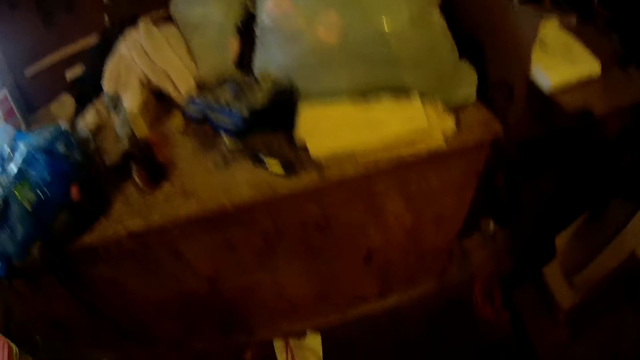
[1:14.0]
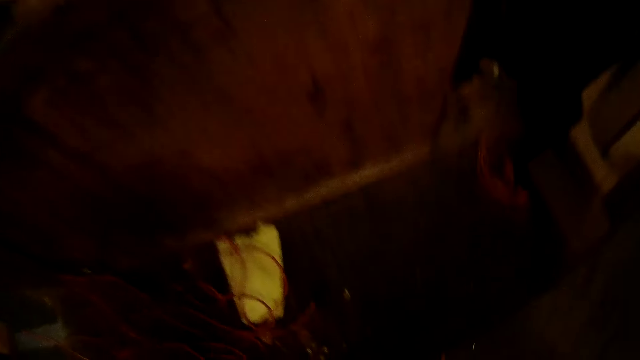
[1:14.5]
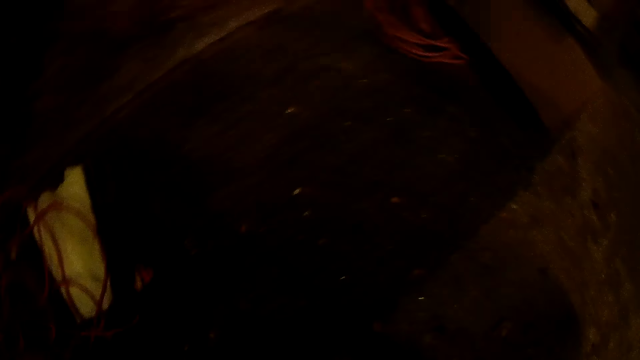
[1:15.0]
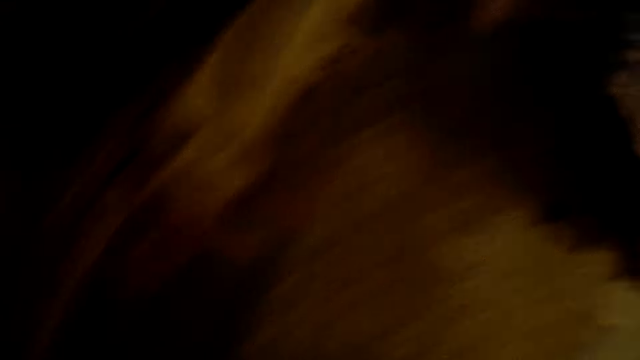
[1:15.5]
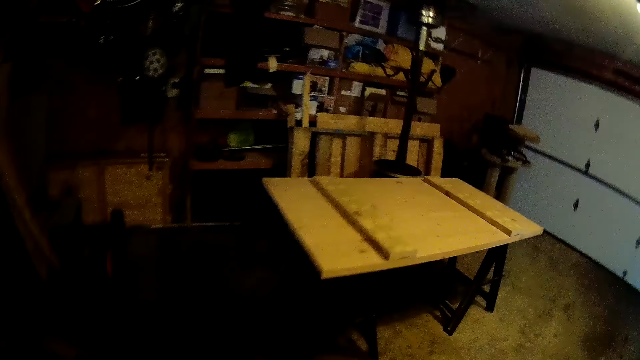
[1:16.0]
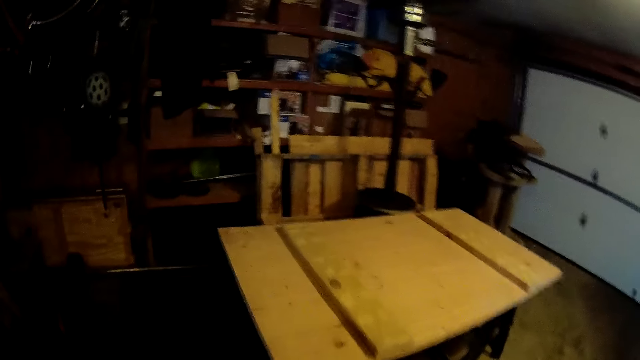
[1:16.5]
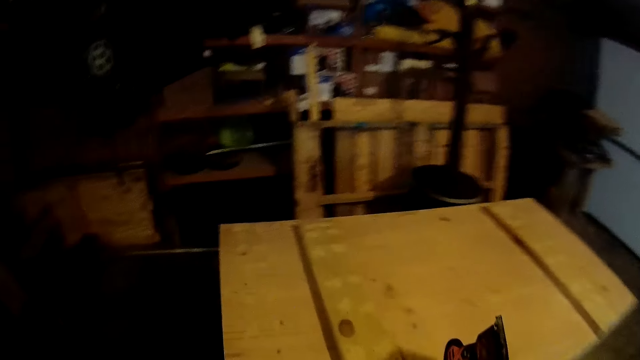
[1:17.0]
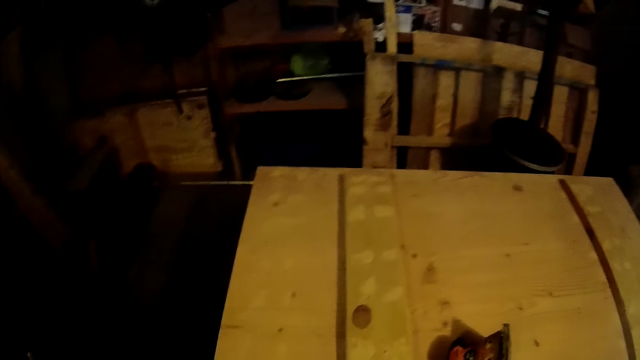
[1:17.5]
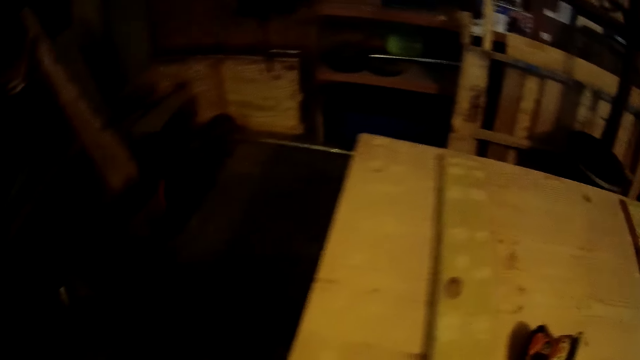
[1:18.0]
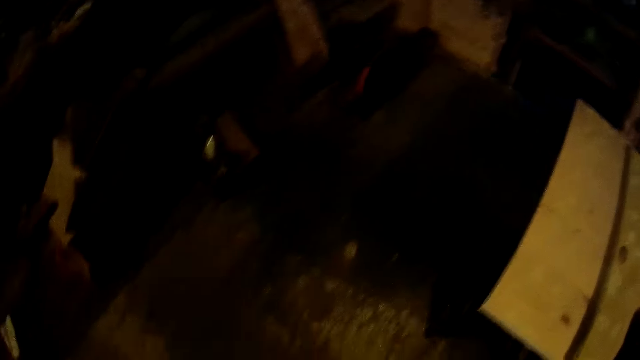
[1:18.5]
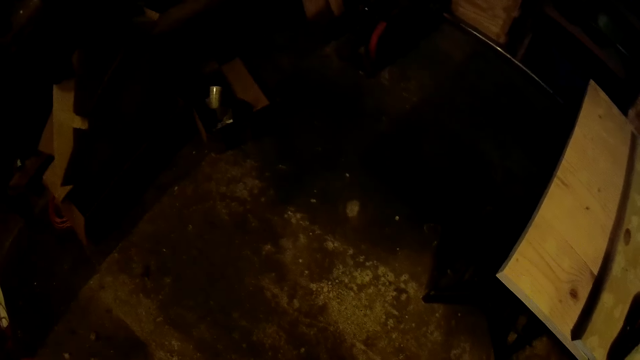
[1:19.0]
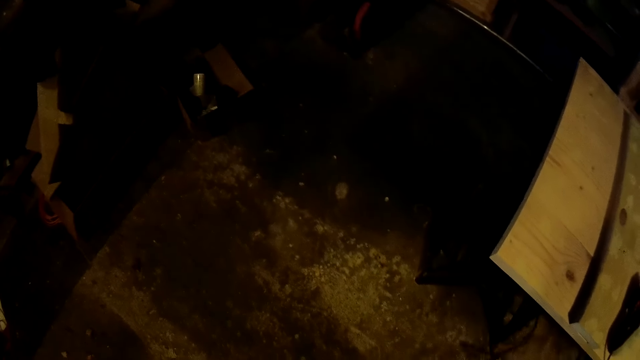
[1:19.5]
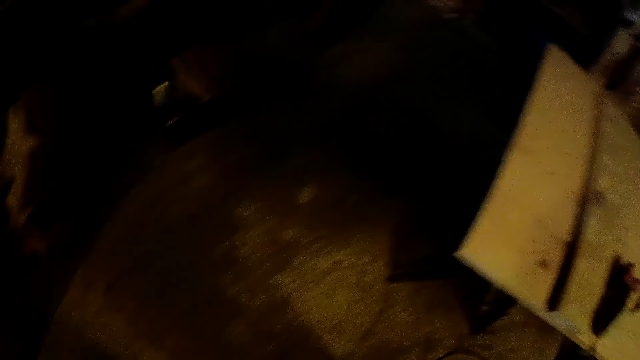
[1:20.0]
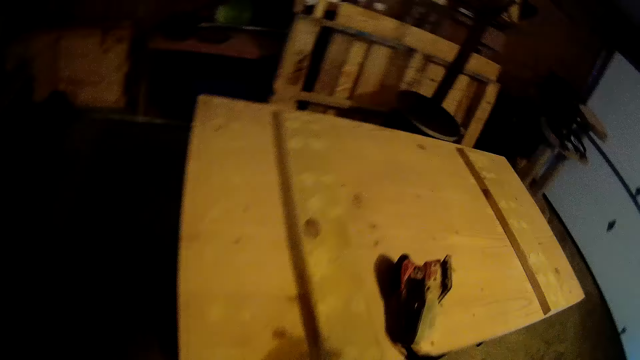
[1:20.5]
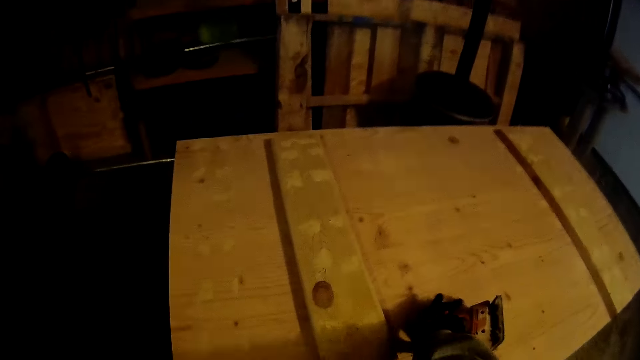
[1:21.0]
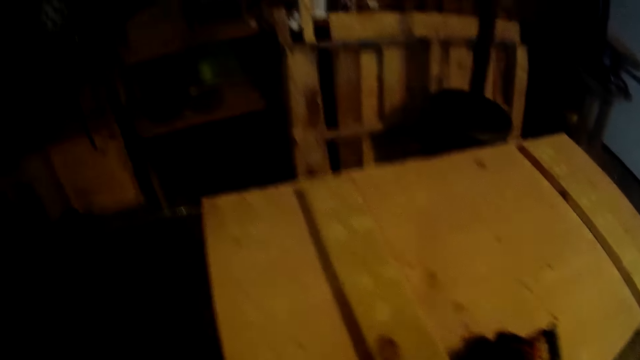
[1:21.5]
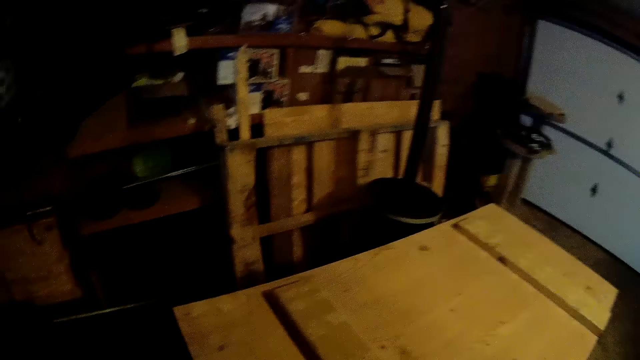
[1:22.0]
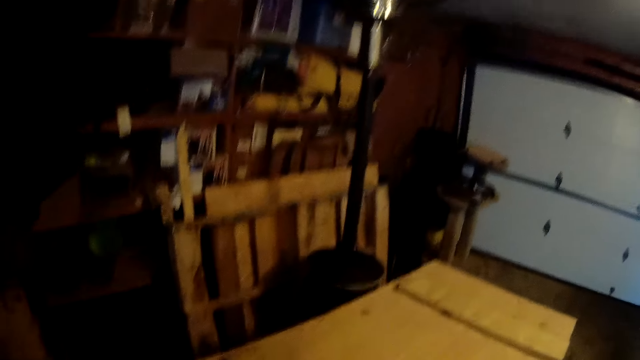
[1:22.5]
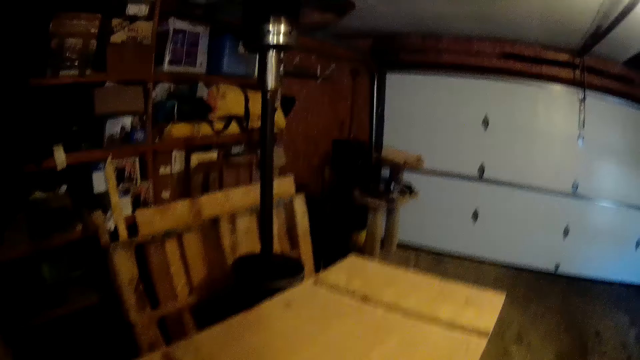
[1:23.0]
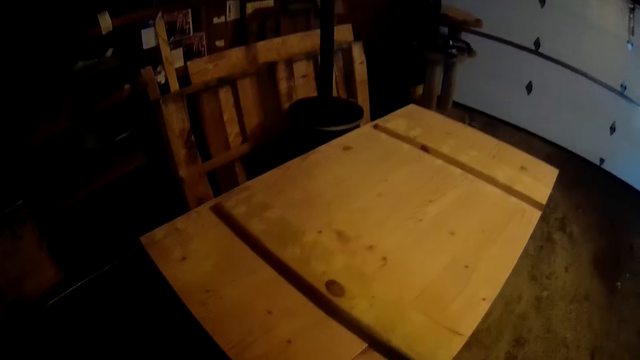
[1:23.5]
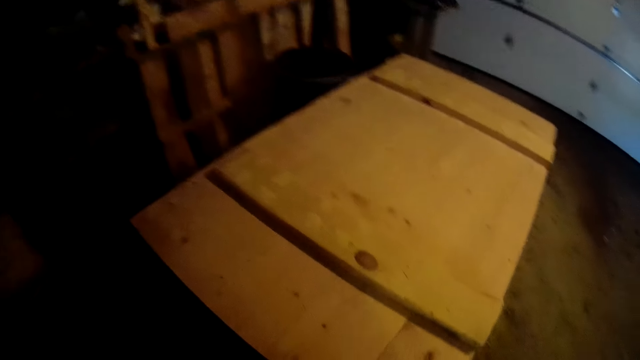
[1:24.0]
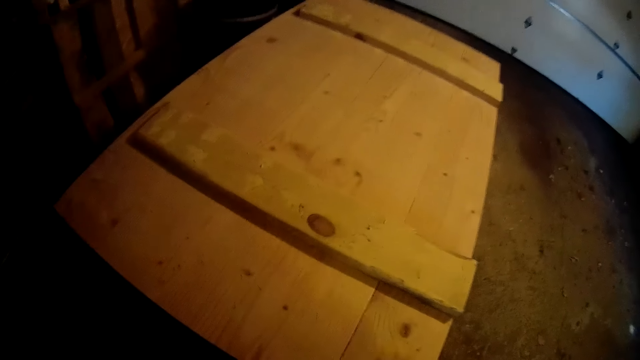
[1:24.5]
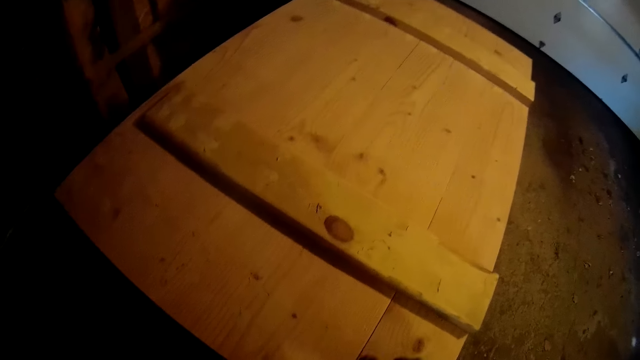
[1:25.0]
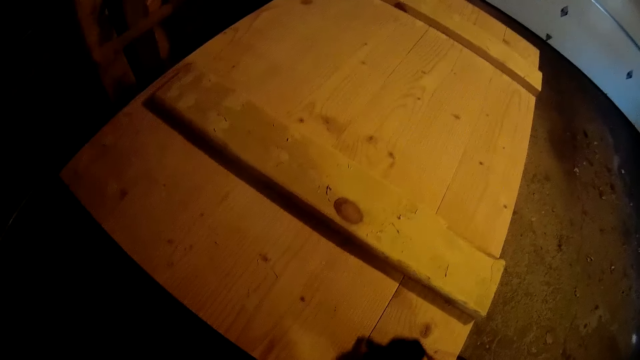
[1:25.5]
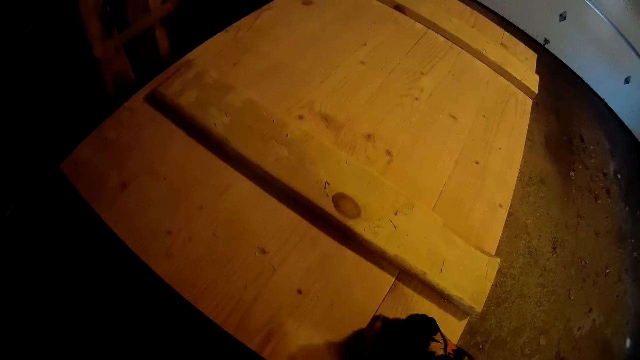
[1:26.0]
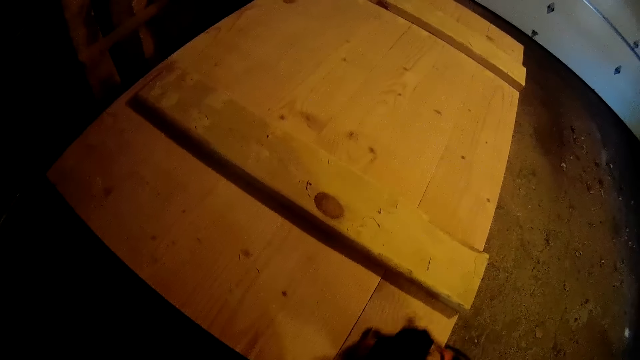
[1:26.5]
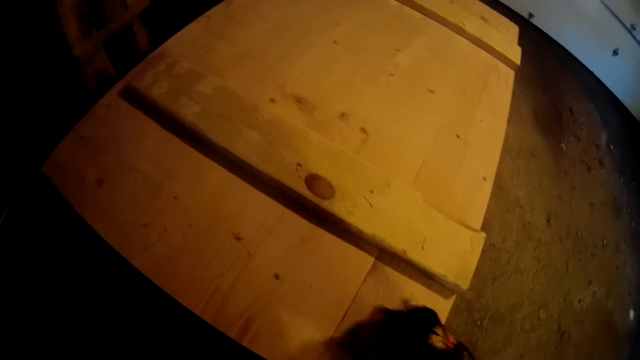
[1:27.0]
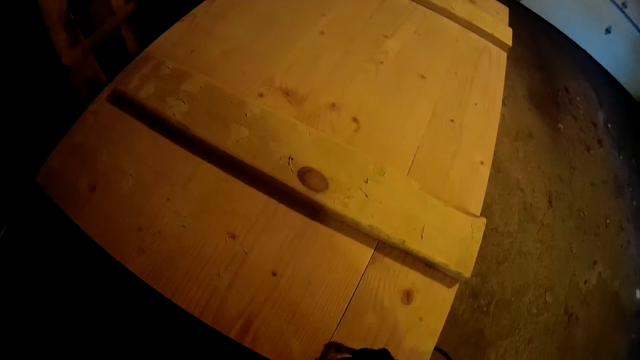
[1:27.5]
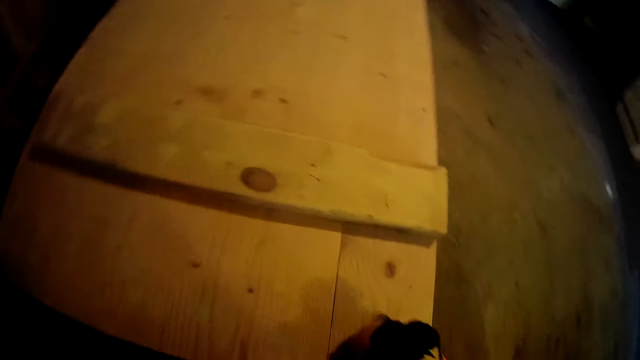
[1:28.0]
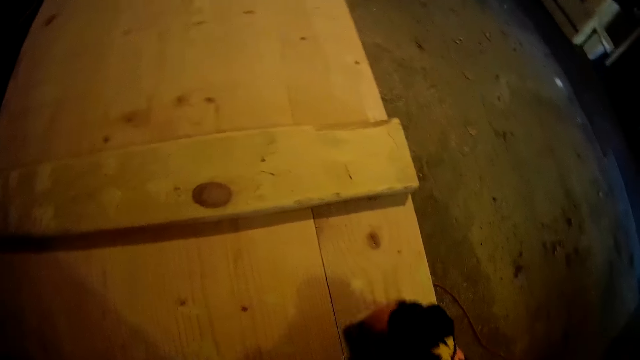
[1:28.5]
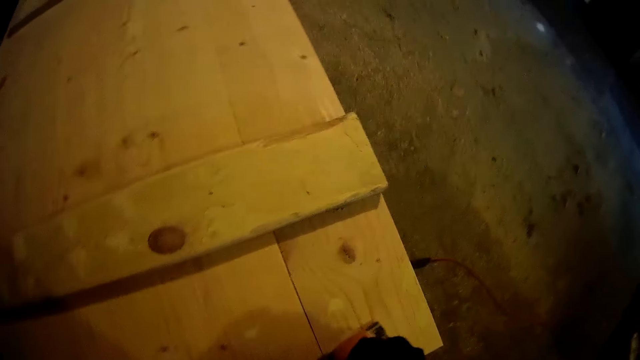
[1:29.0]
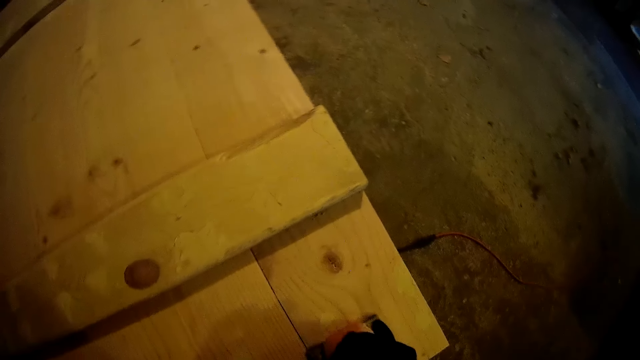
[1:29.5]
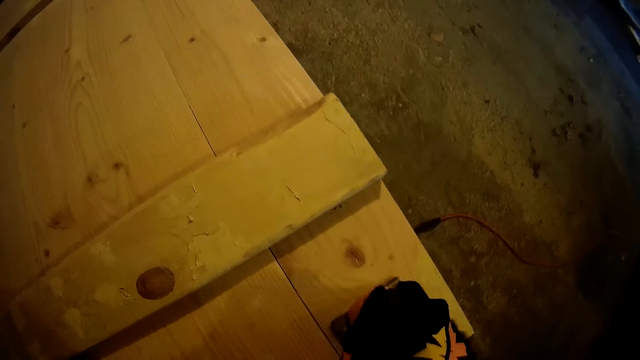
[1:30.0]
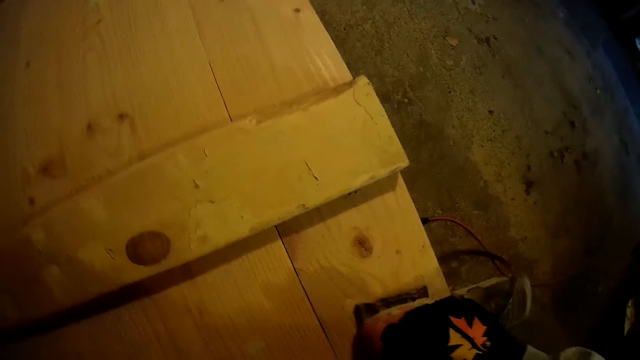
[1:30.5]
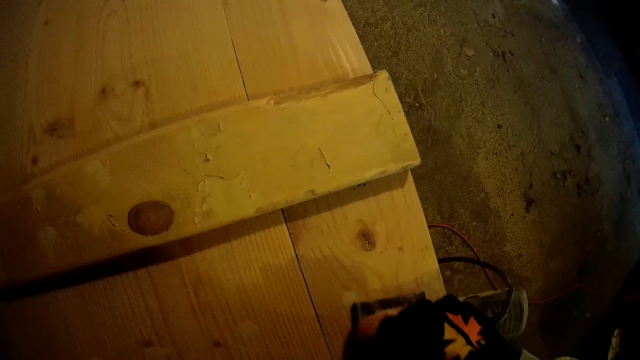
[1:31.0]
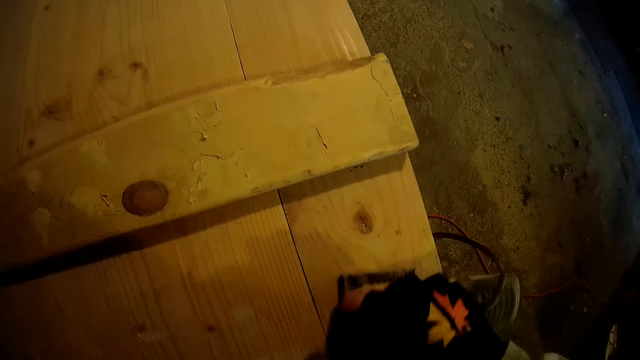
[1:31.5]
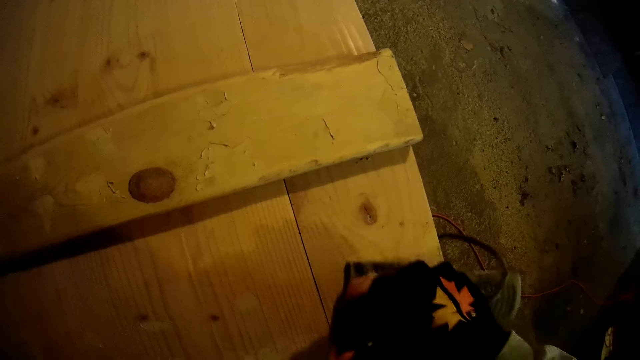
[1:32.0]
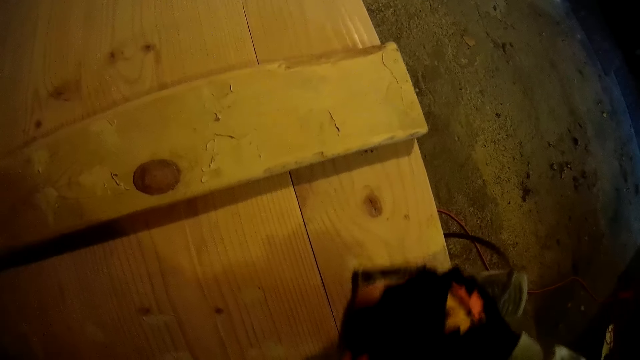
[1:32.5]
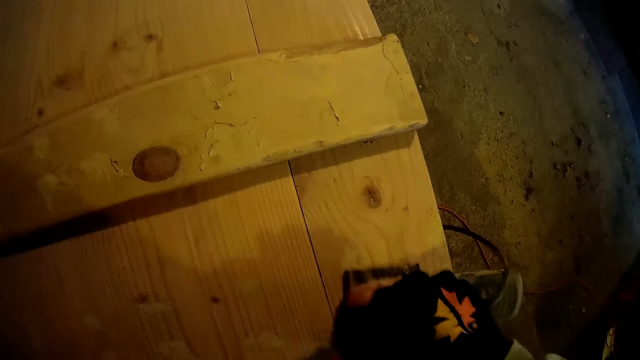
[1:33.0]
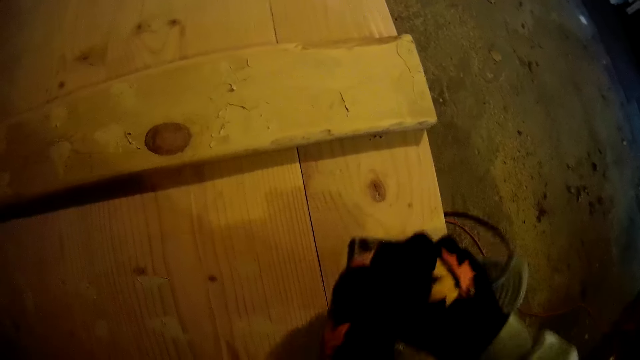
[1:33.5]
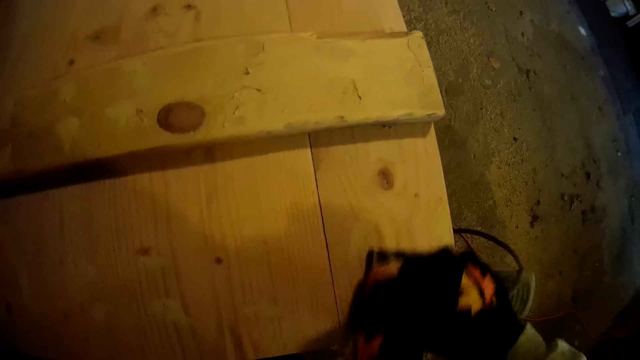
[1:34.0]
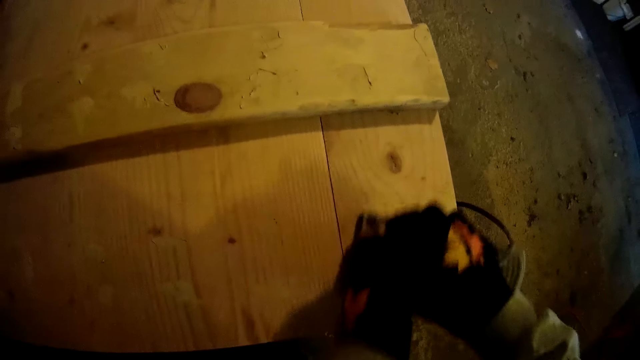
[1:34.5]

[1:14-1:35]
The camera wearer places the orbital sander on the table. They sand the table with the orbital sander. They move the sander around the wood.
